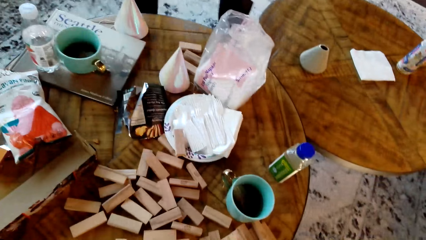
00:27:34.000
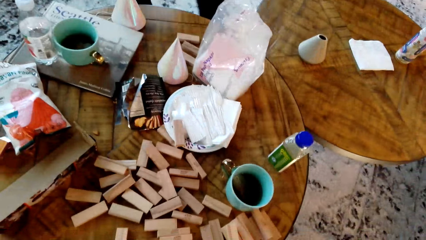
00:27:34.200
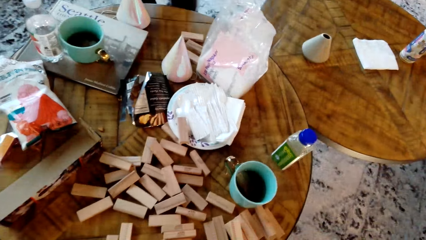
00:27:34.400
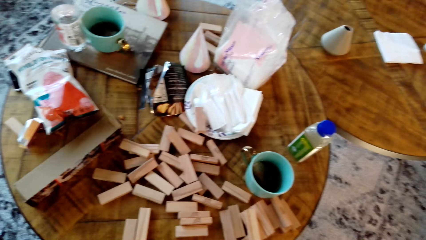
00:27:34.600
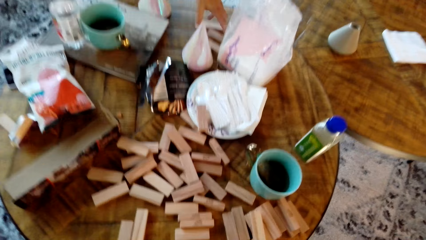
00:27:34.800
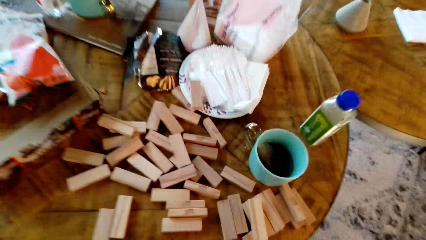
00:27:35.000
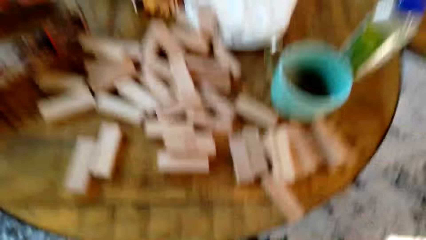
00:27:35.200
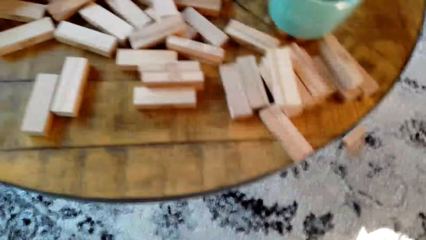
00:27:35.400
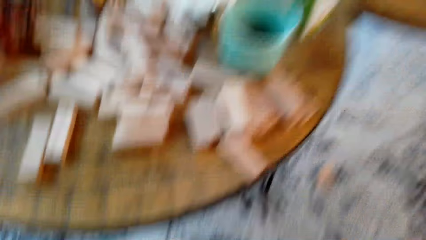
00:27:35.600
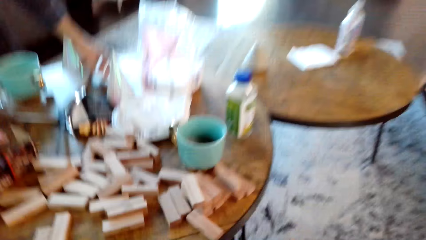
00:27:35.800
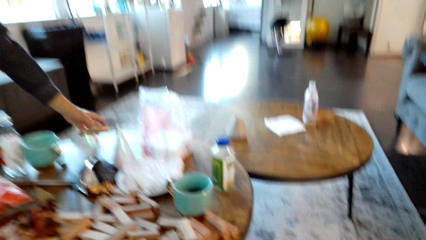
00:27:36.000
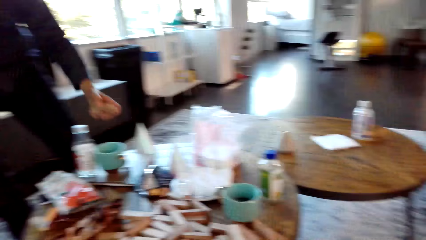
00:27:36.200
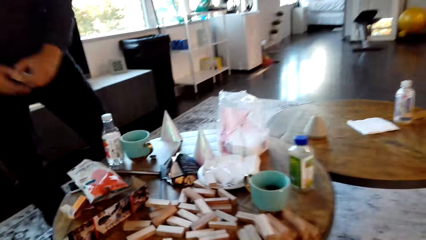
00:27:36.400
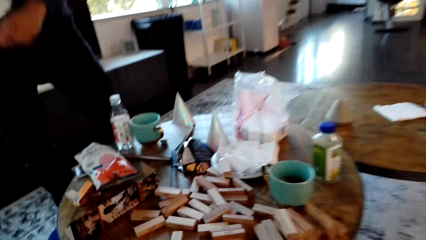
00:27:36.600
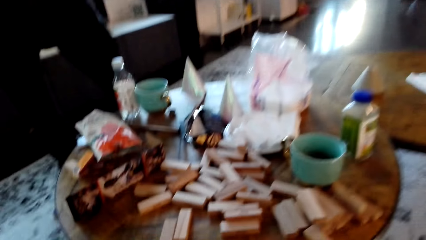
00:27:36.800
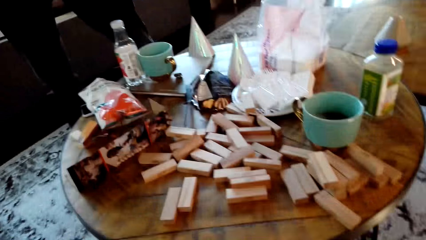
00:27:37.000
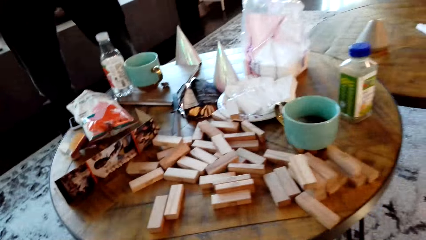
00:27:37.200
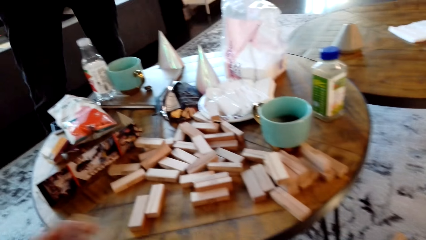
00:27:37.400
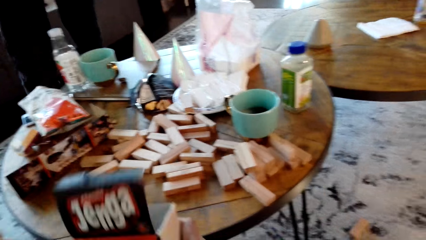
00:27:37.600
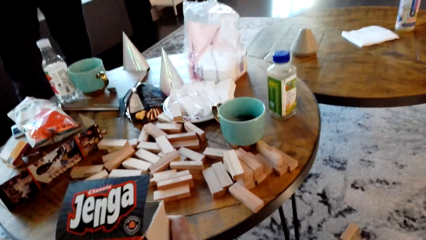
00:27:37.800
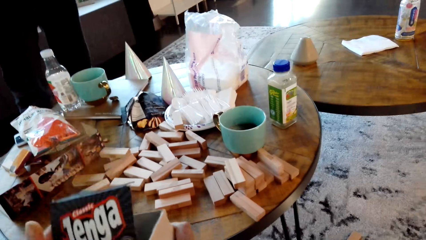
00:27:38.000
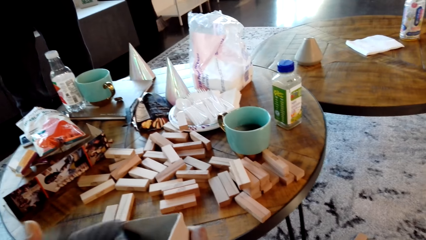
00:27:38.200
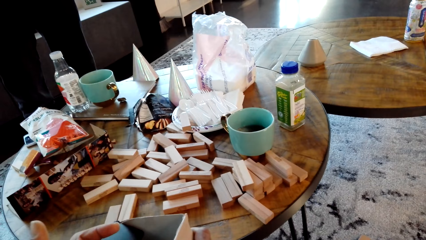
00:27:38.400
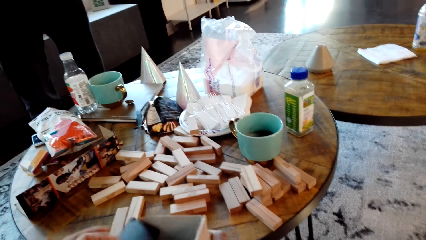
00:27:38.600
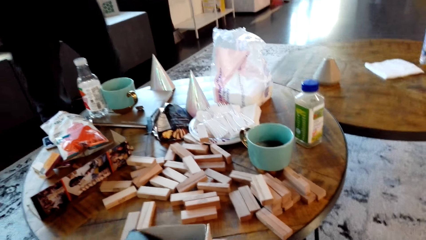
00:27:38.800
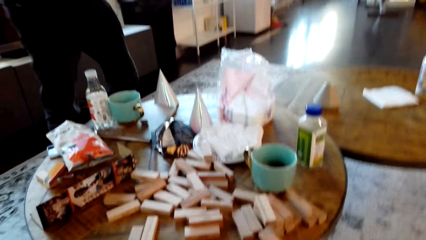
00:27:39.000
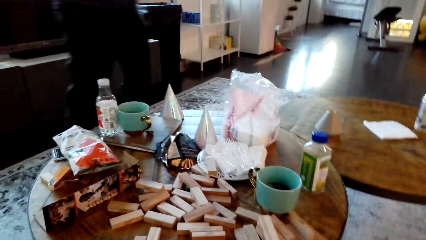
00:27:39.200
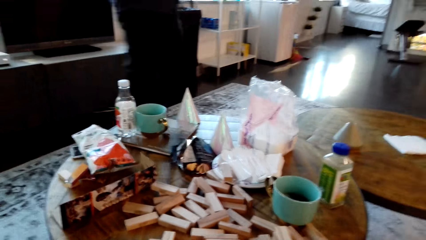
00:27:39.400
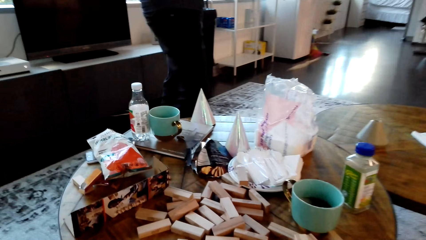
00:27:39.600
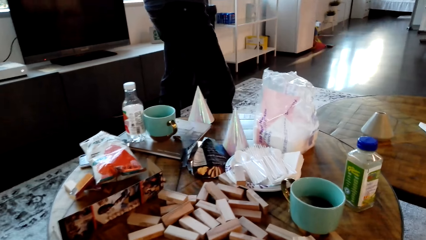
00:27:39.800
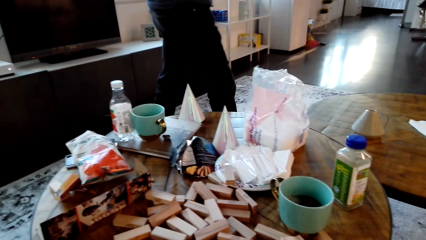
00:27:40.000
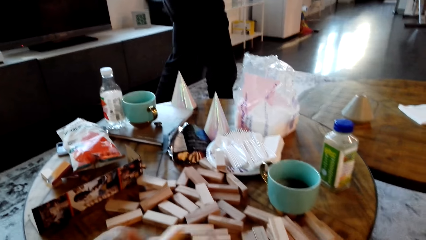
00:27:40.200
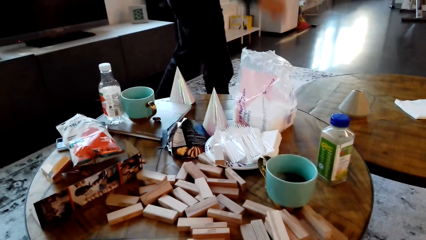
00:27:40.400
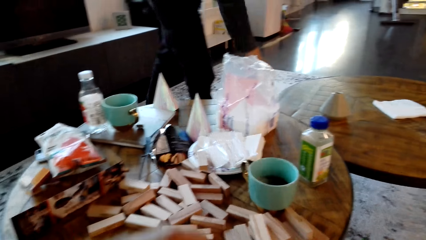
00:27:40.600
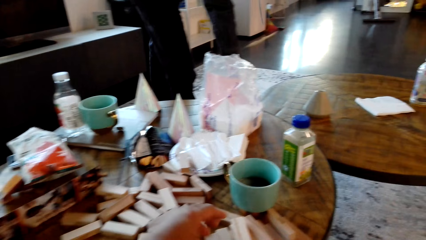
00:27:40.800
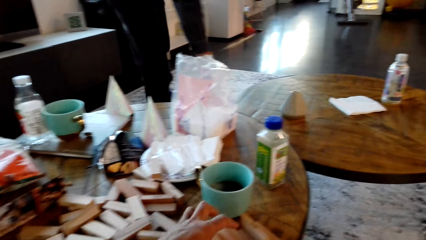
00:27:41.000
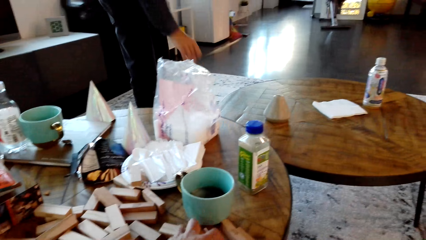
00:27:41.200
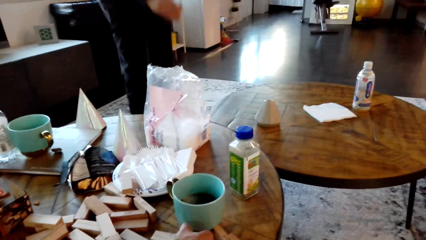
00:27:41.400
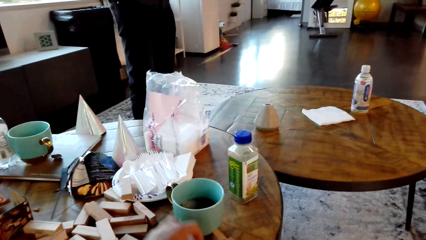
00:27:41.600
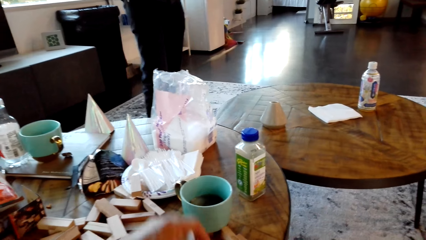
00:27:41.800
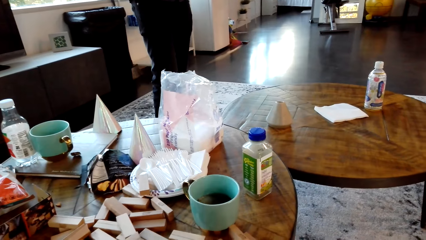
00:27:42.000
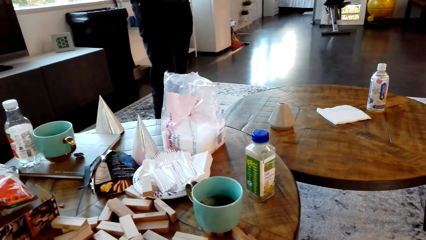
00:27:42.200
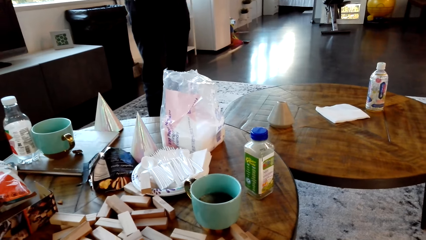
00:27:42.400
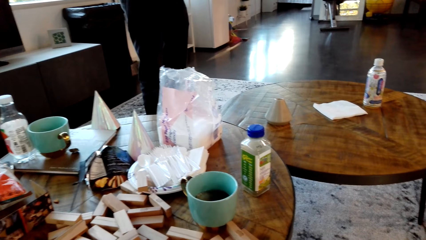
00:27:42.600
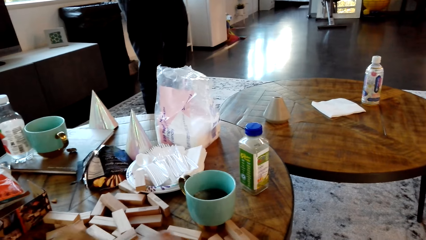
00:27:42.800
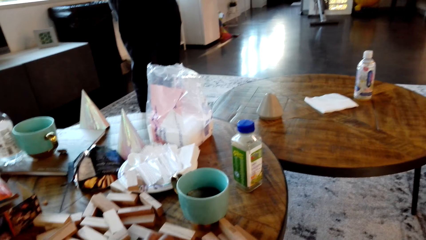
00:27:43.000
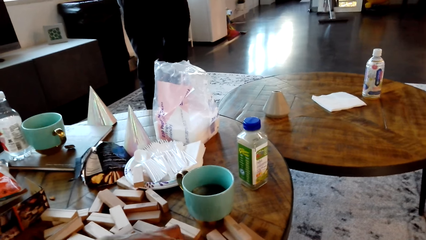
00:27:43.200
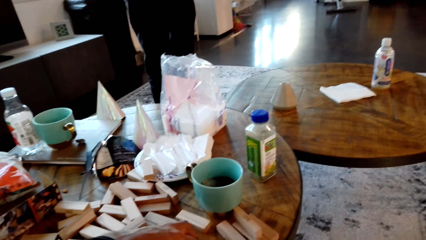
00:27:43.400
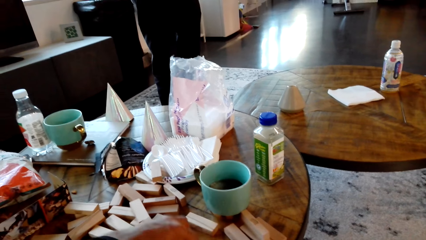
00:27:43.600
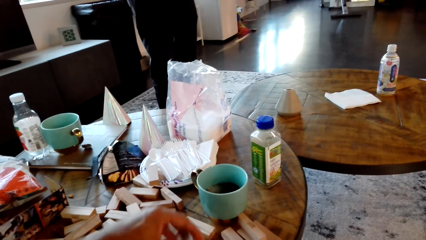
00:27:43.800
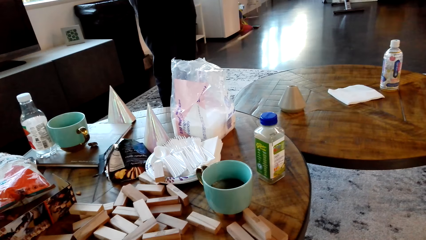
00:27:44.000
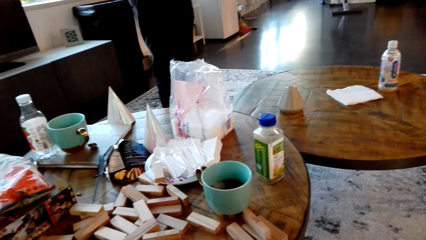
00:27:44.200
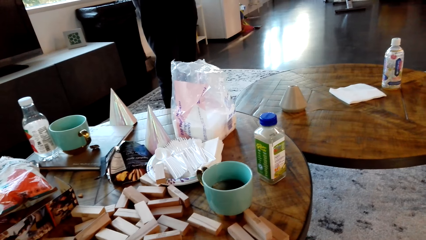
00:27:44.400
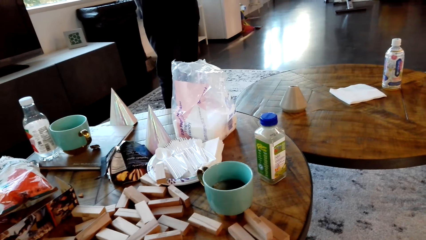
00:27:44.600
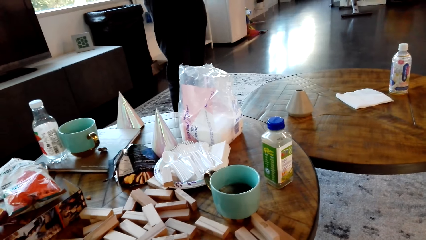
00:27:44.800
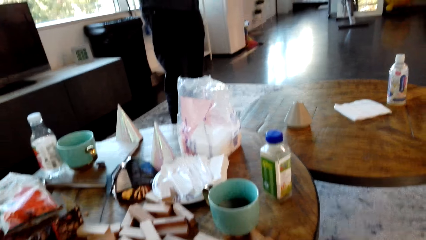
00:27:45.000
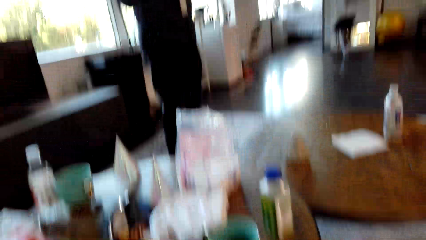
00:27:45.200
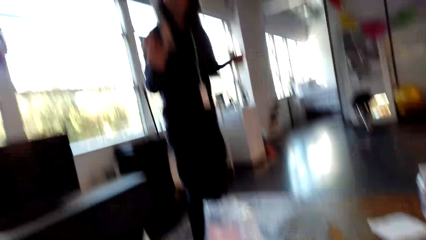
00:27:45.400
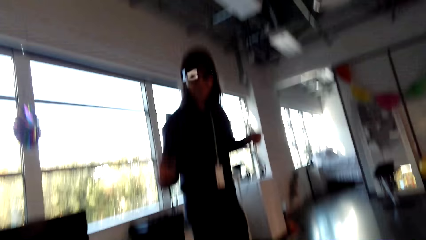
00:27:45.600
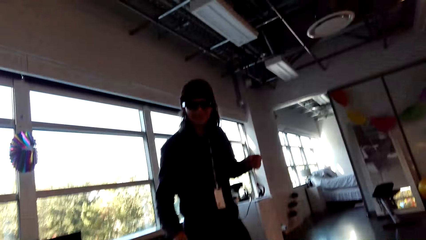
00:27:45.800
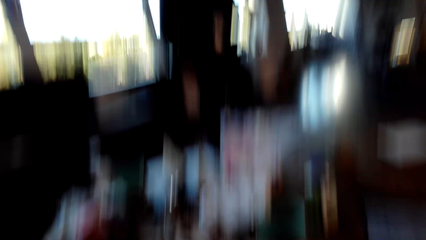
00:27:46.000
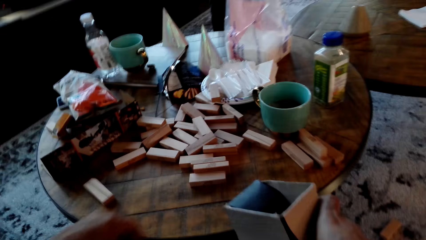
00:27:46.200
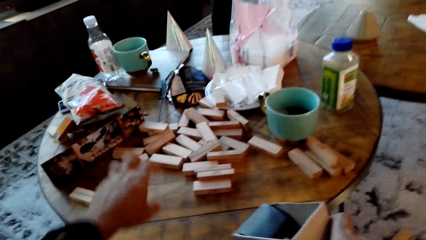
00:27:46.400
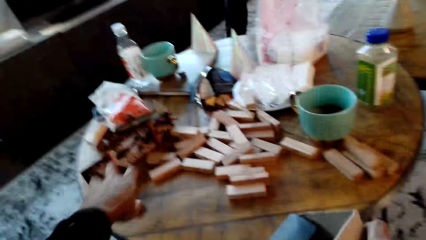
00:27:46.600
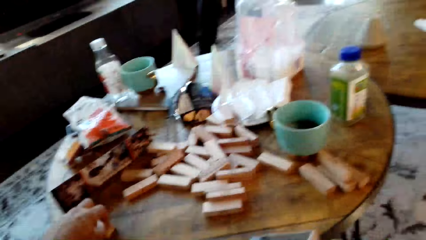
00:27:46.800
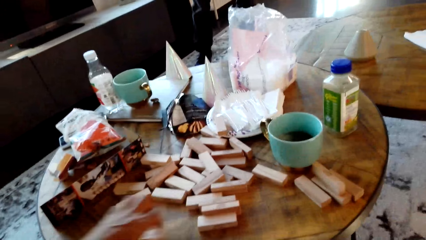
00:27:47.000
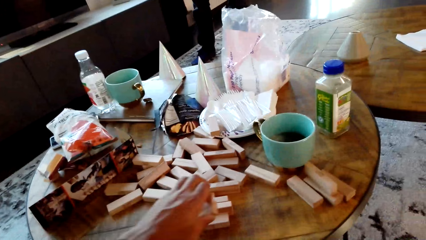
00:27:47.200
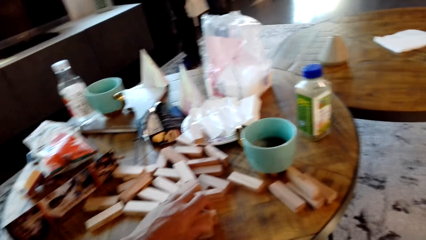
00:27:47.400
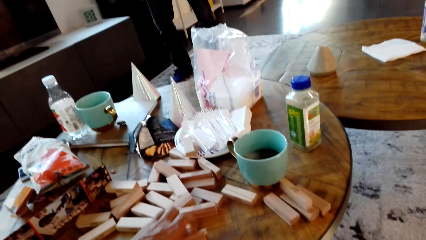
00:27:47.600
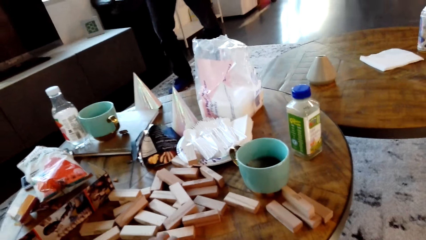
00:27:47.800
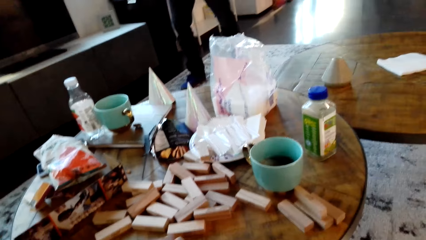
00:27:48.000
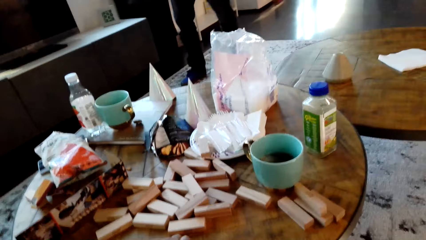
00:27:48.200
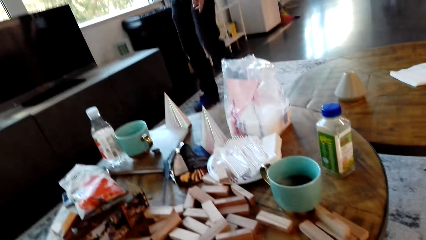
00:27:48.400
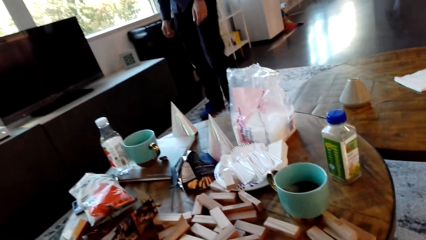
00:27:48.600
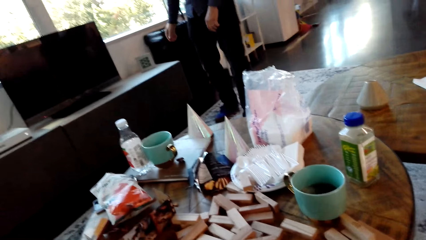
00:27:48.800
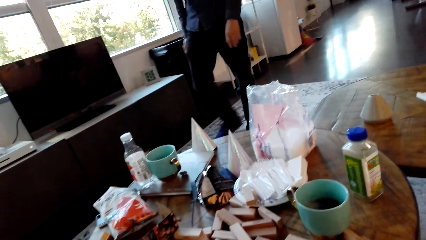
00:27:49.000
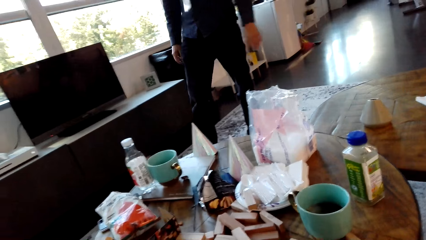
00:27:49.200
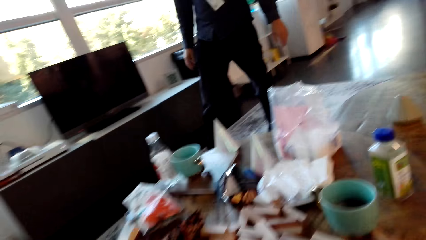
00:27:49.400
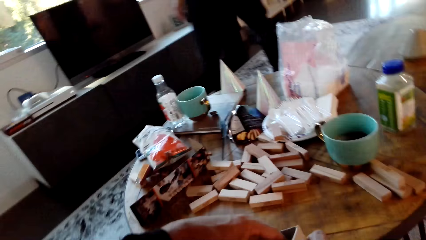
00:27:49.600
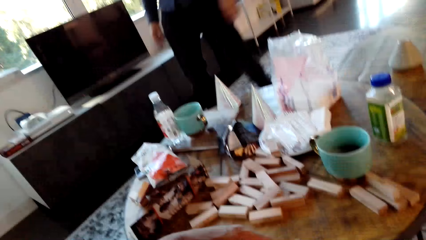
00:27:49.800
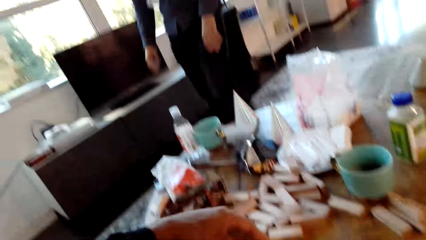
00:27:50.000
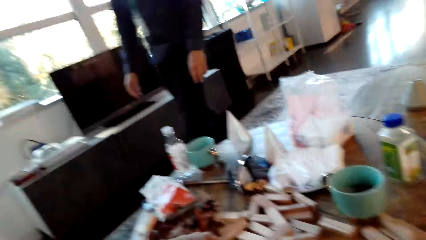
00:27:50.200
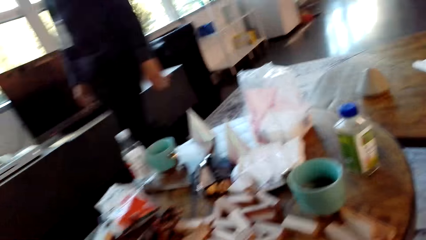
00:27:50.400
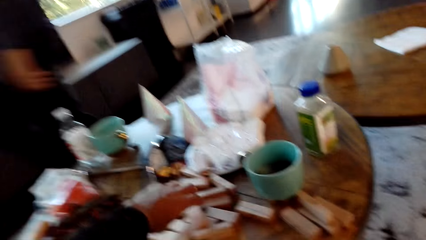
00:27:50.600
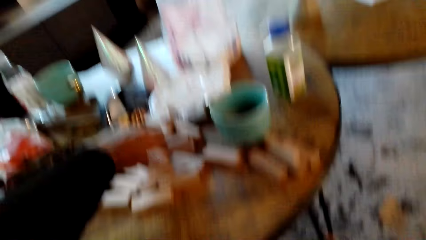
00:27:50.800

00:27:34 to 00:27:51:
The camera wearer dialogues with a man. They pick woods. They drop the woods in the box. They dialogue with the man.
